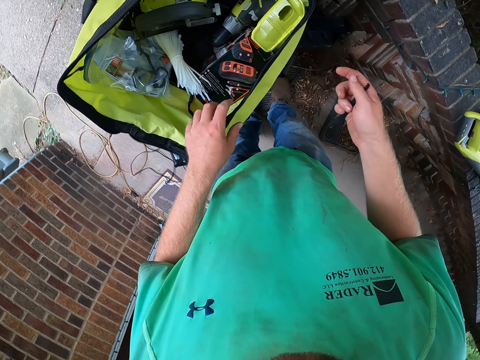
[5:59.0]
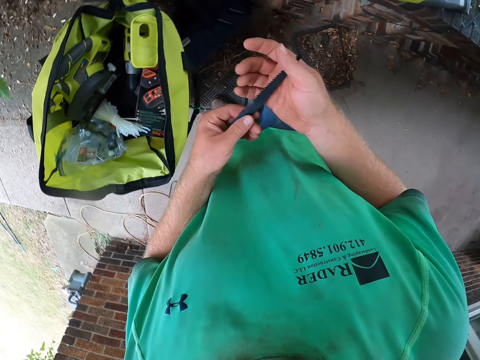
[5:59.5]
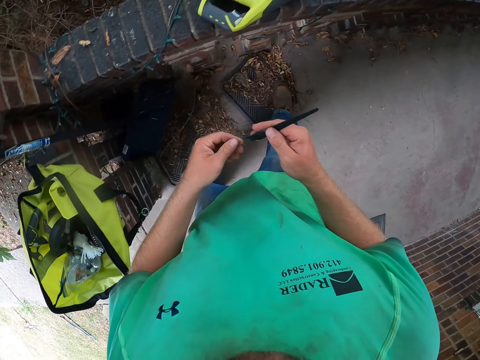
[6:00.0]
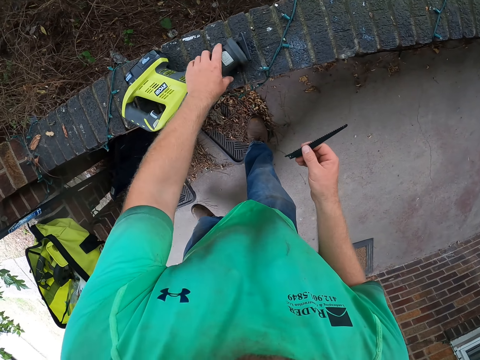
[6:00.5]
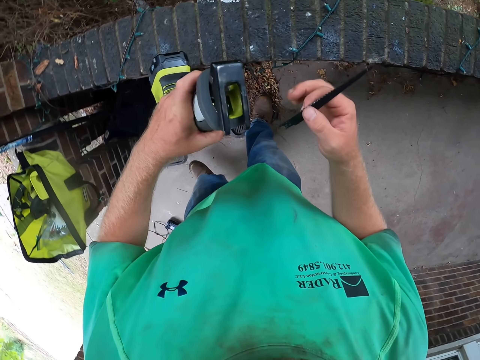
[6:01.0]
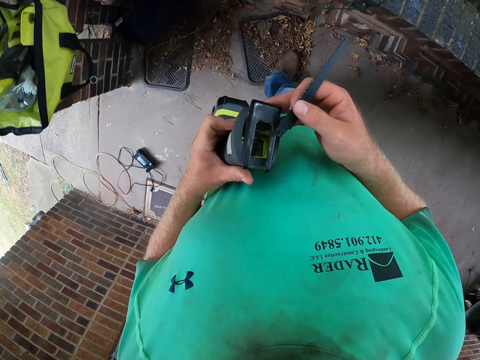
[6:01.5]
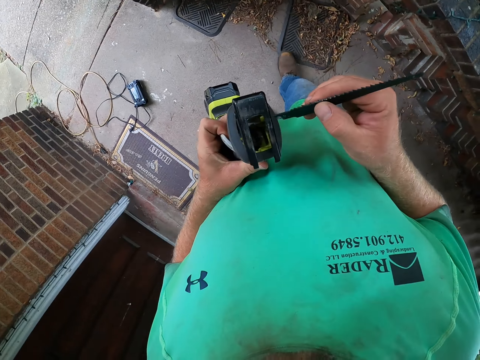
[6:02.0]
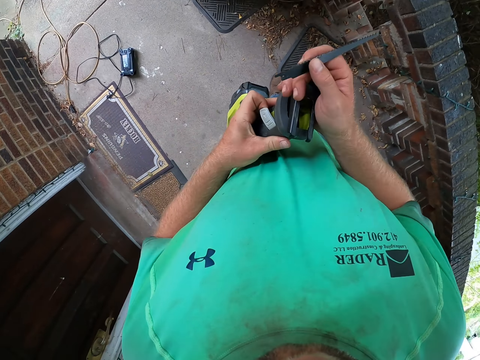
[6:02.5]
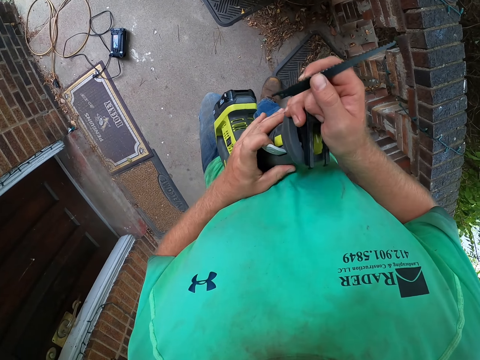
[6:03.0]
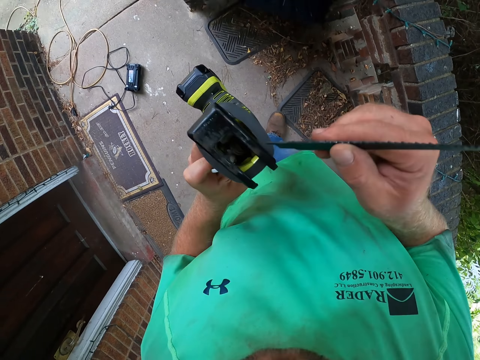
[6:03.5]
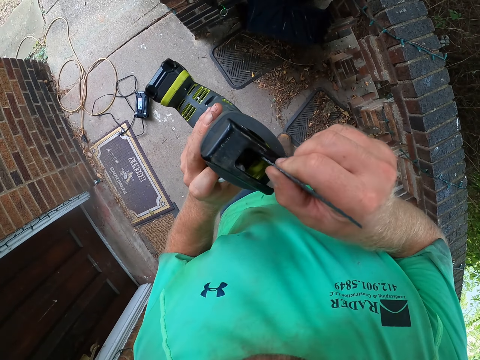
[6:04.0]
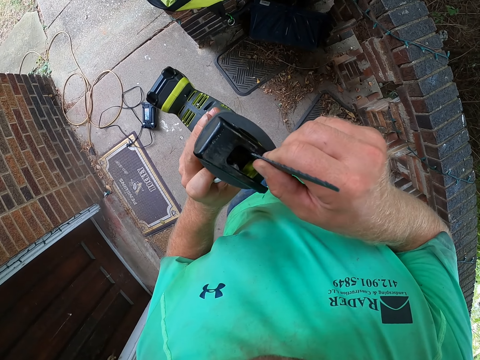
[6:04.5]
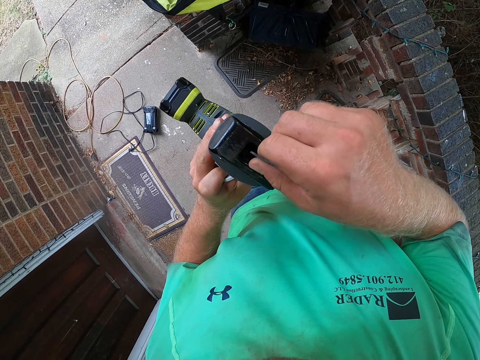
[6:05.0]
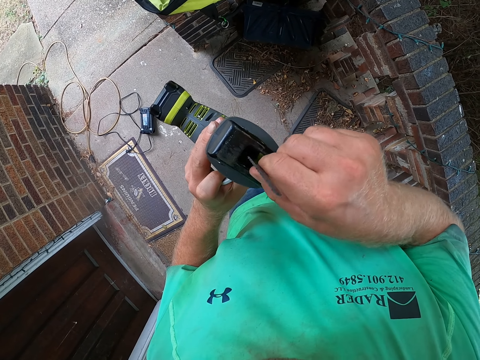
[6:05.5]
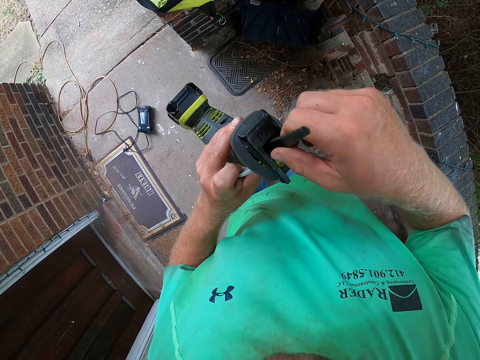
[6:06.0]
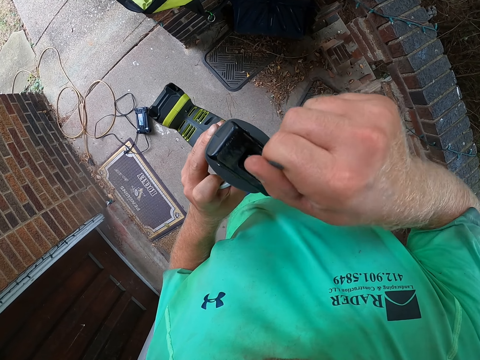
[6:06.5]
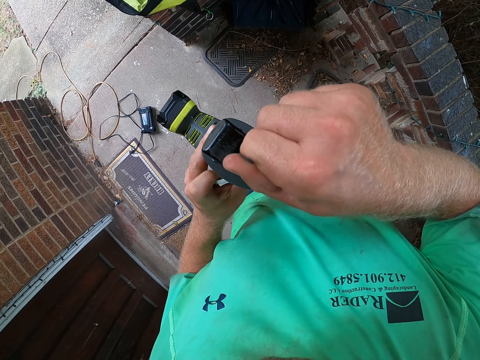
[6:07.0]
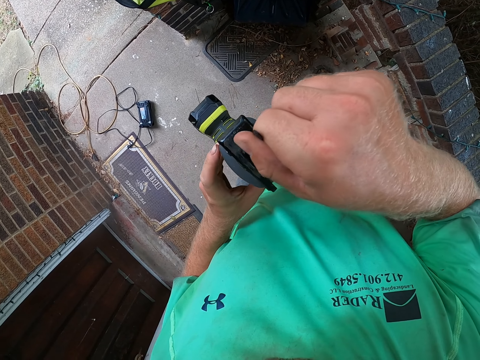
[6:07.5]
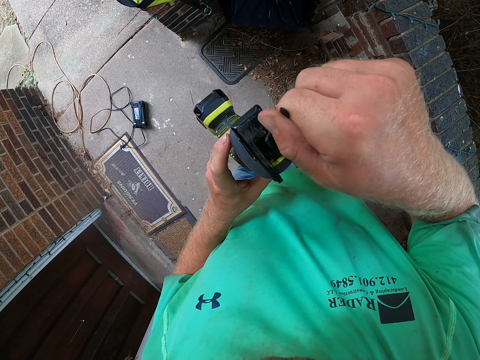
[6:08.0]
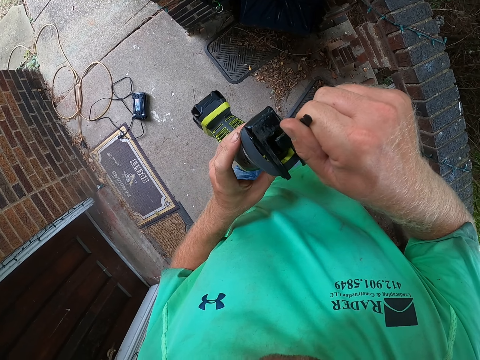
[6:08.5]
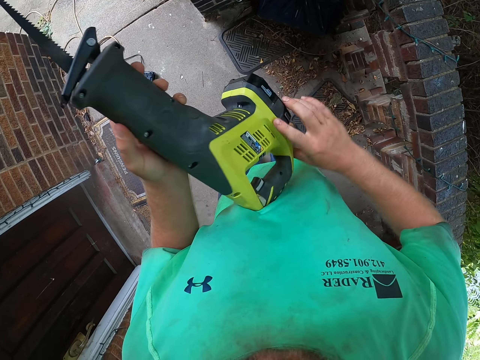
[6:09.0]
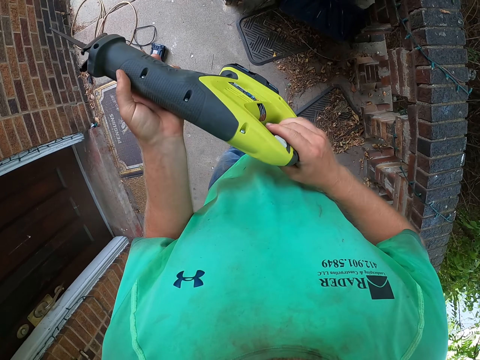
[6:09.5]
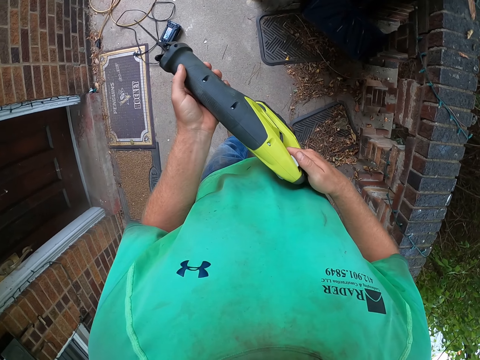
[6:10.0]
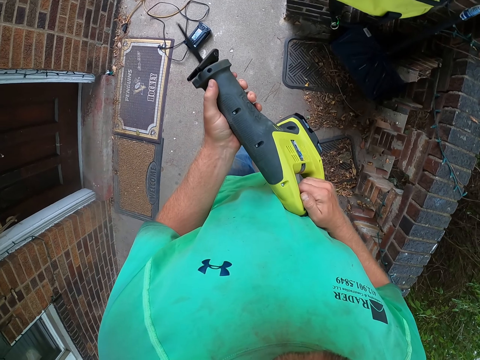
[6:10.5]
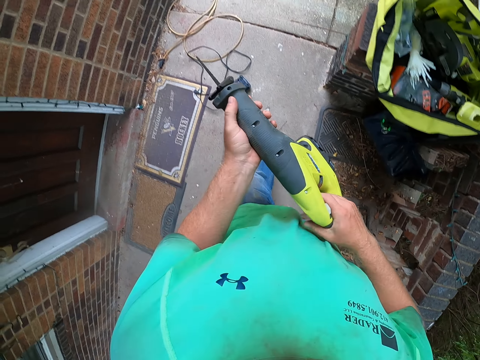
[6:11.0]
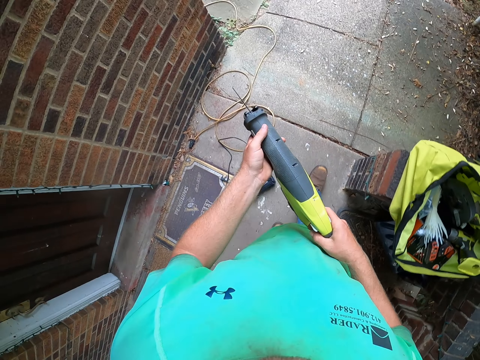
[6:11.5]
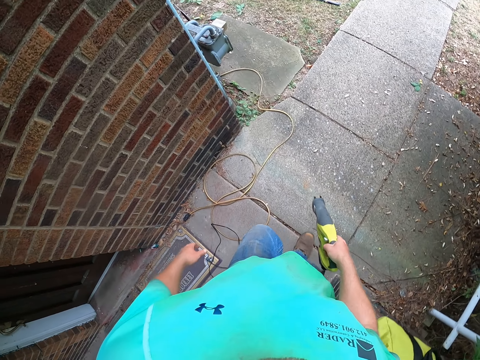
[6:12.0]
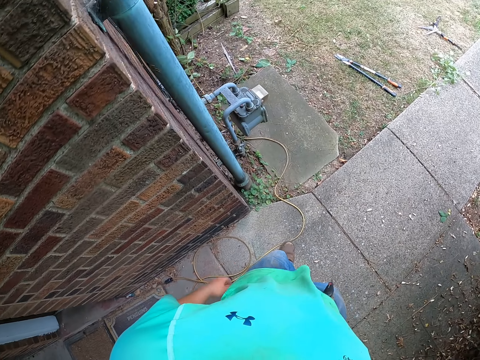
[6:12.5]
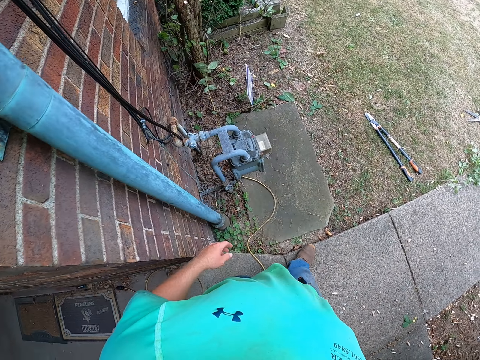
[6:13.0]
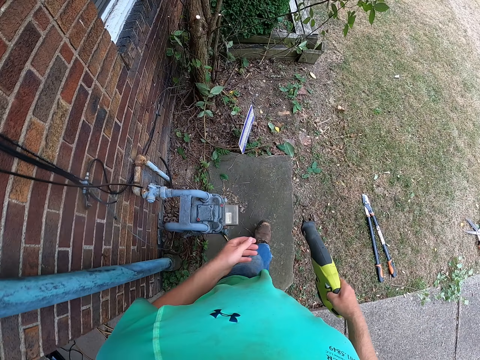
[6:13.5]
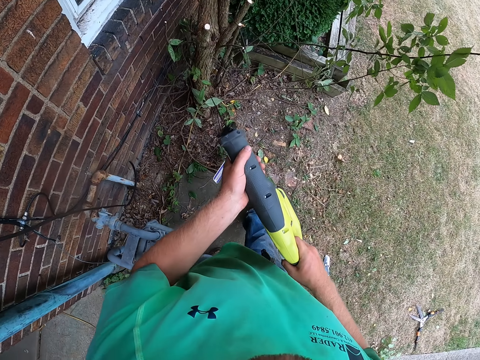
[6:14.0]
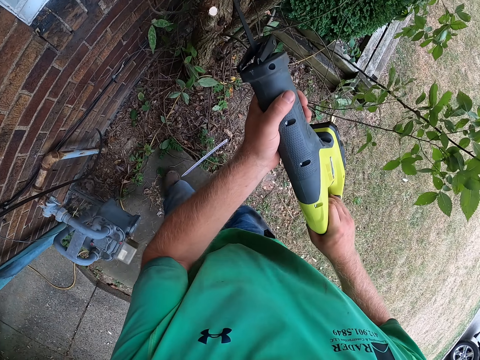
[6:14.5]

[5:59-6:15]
The camera wearer holds the blade with his hands. He holds the cutter. He adjusts the sabre saw with his hands. He fixes the blade inside the sabre saw with his right hand. He holds the sabre saw with both hands. He holds the saw with his right hand. He walks towards a tree.

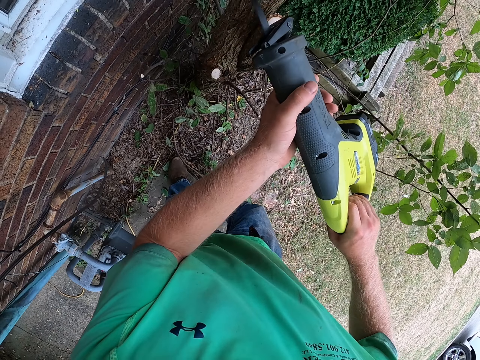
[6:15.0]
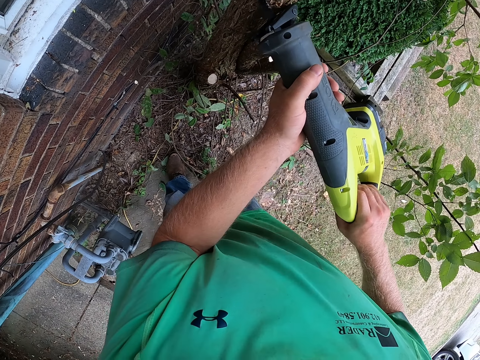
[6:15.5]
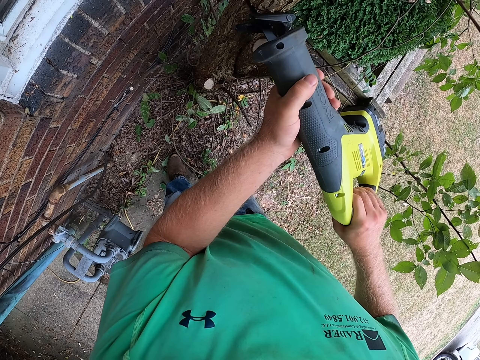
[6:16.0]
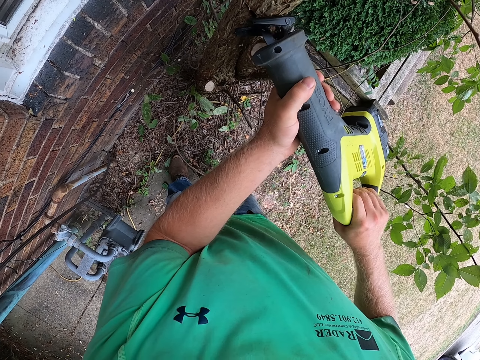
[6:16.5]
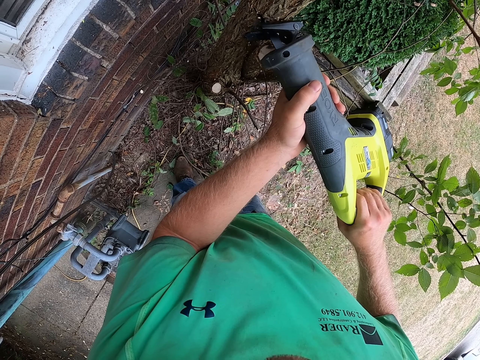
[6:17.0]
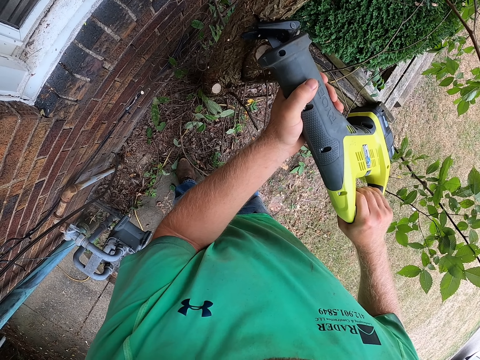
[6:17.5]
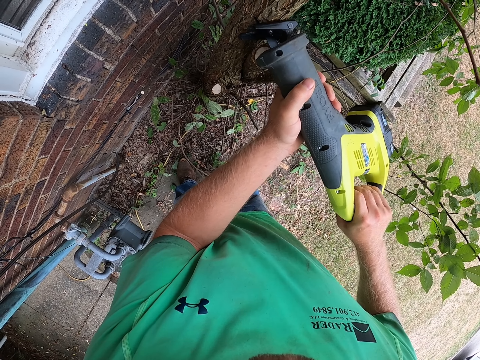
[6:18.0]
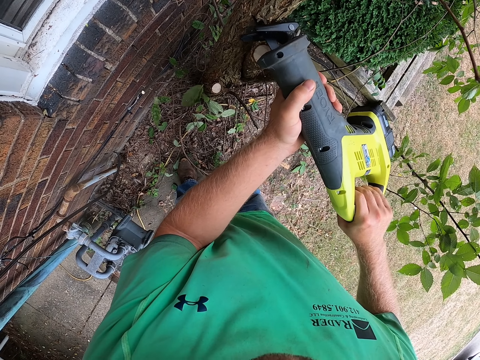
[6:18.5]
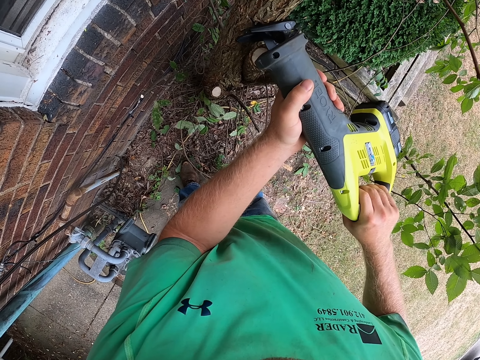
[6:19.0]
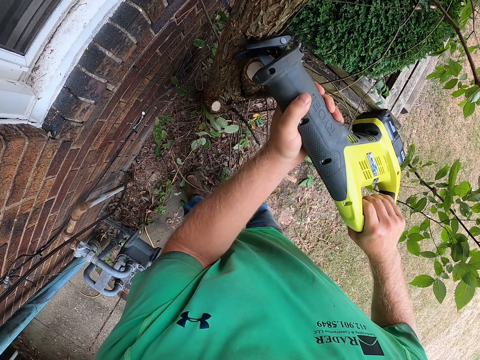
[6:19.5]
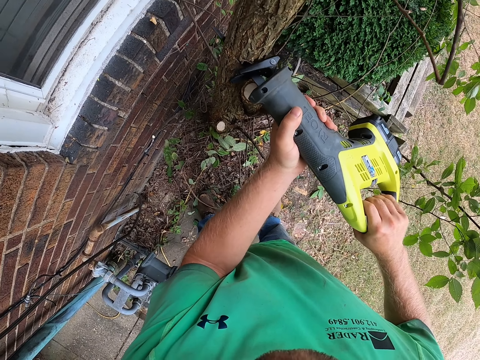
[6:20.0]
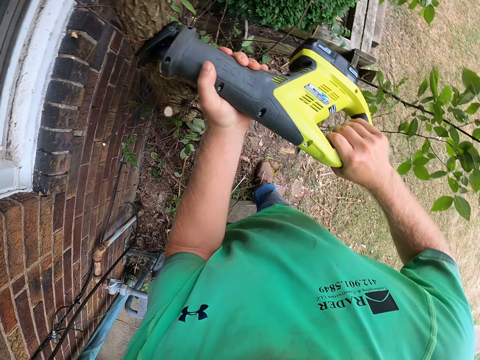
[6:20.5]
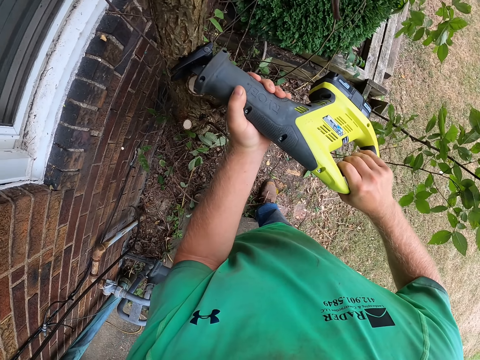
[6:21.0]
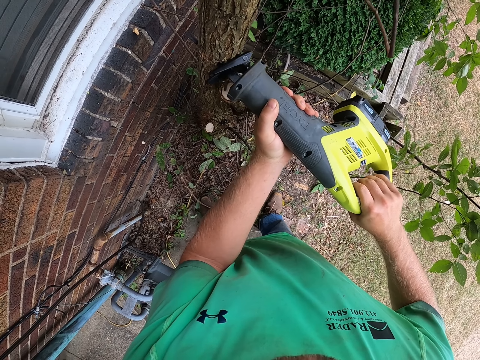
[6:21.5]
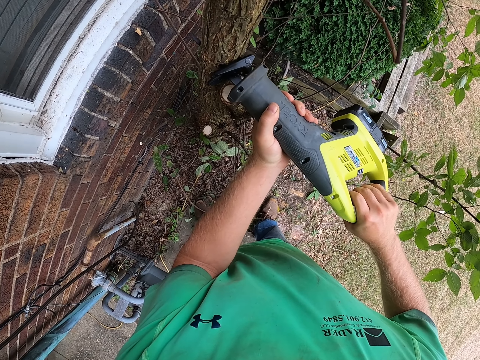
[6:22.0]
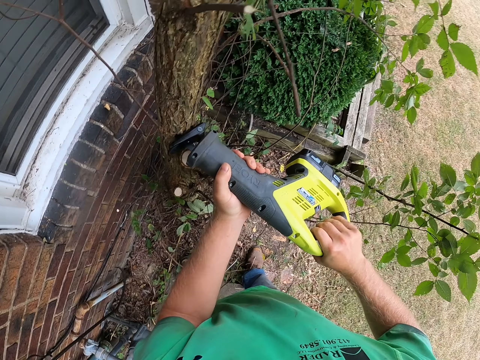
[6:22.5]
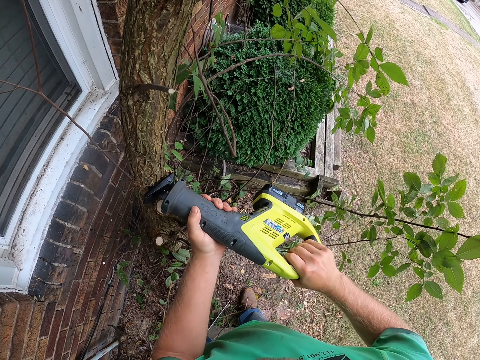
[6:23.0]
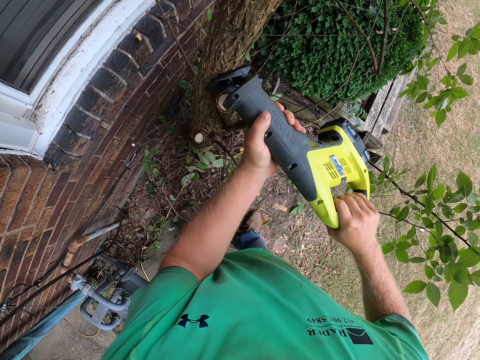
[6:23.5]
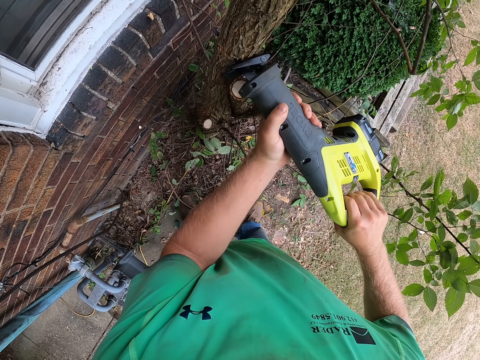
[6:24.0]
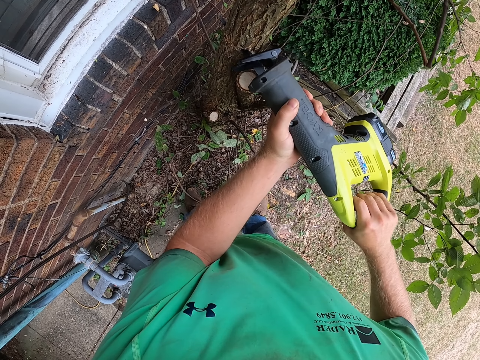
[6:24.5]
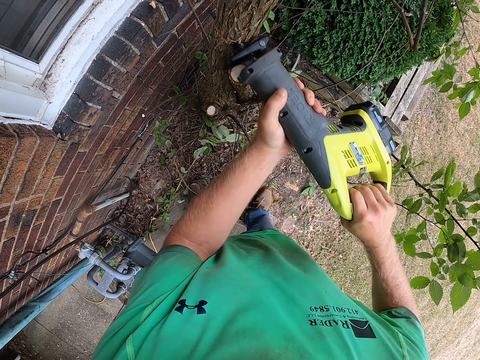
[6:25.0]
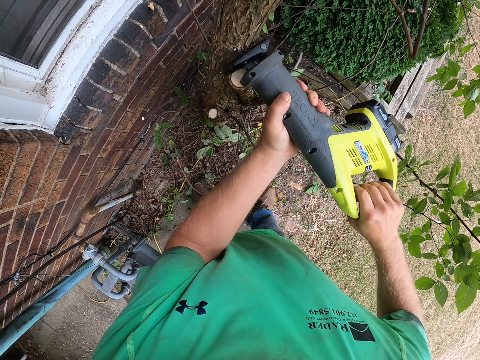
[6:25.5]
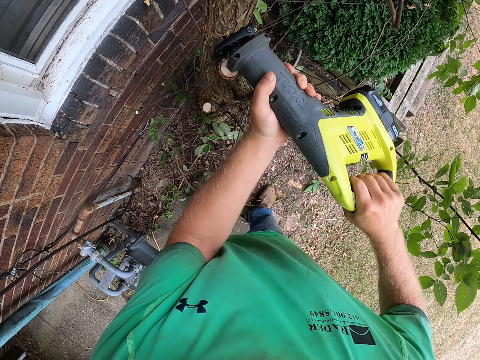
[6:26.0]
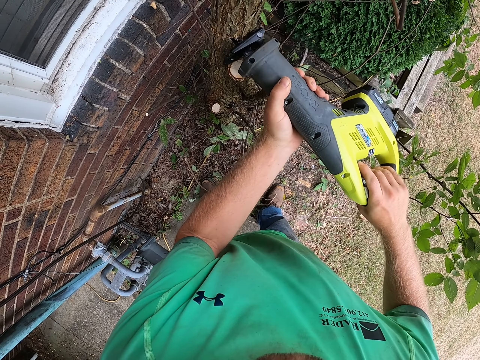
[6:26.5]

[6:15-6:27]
The camera wearer cuts the tree with the sabre saw in both hands.
